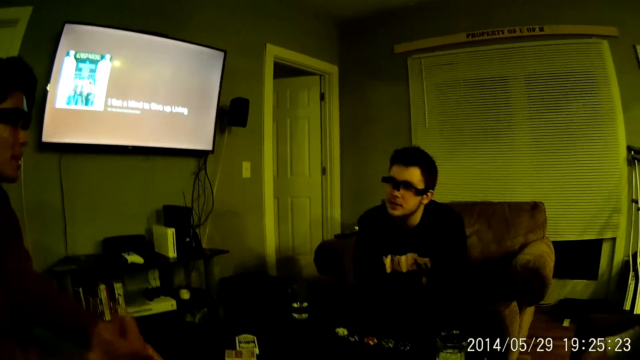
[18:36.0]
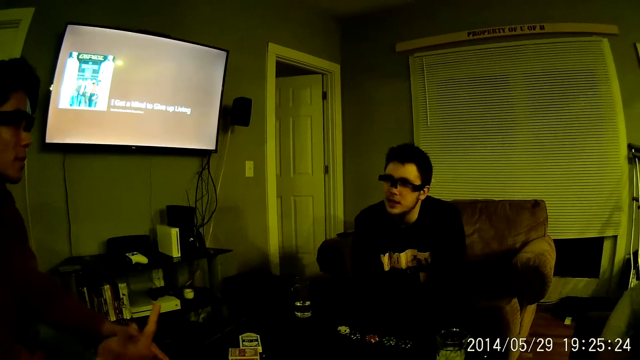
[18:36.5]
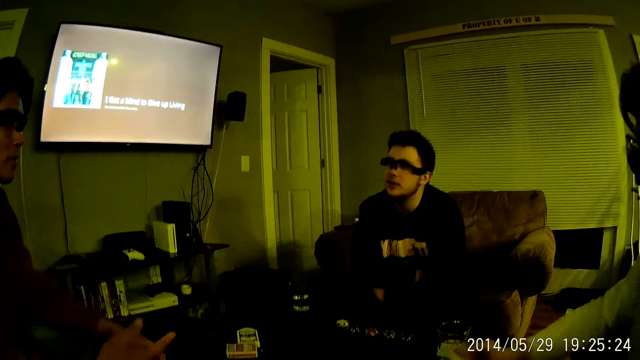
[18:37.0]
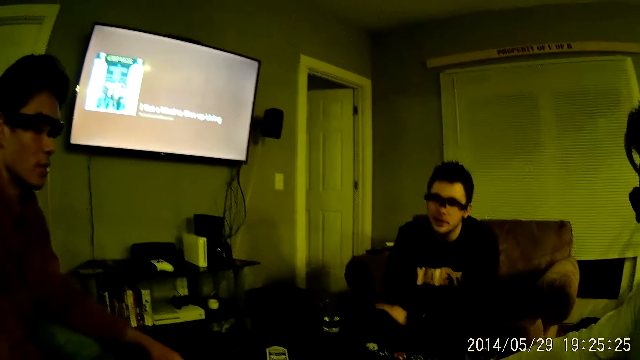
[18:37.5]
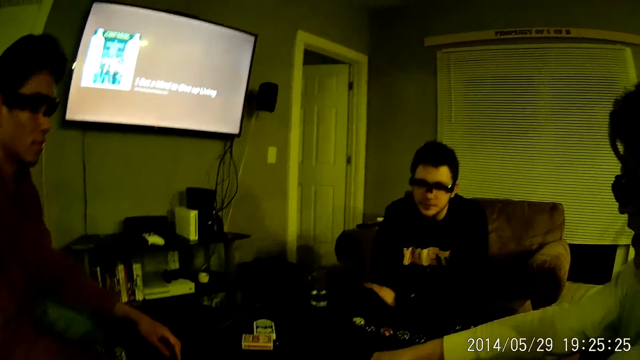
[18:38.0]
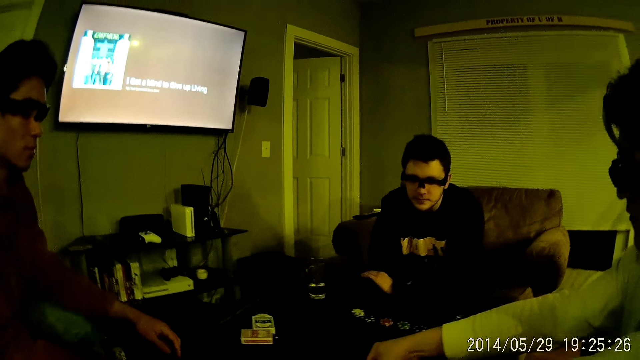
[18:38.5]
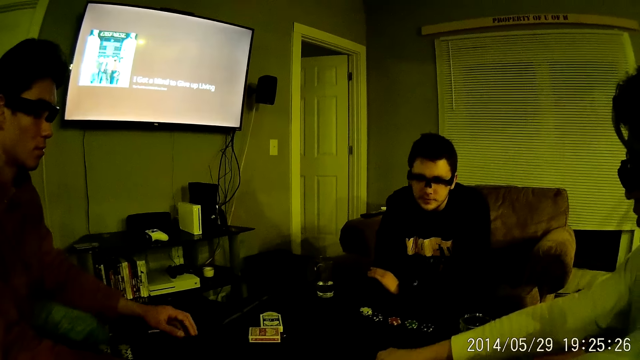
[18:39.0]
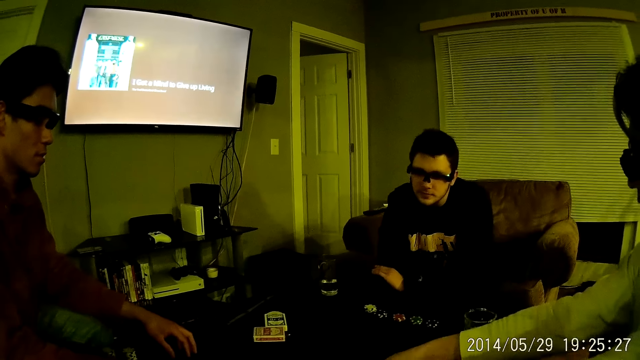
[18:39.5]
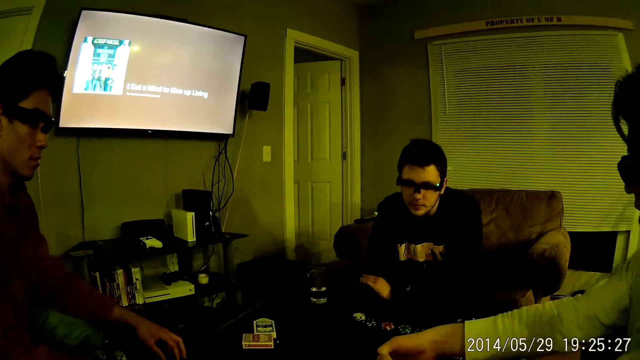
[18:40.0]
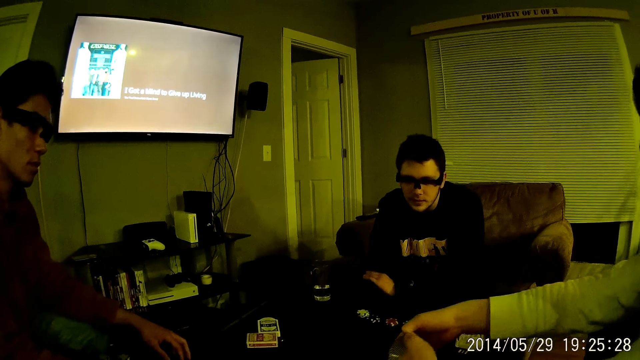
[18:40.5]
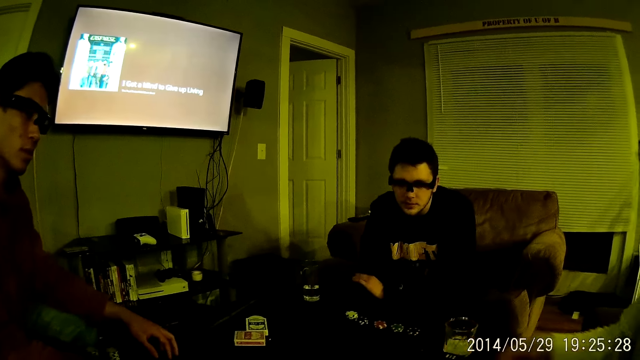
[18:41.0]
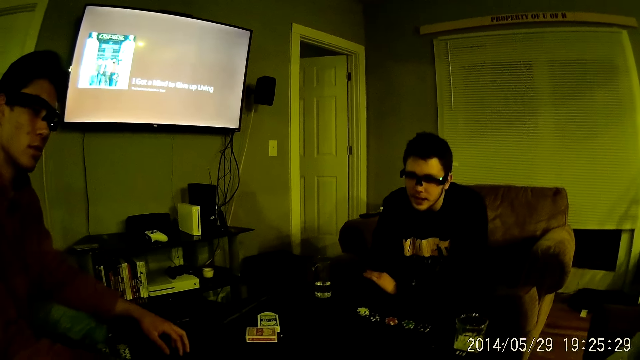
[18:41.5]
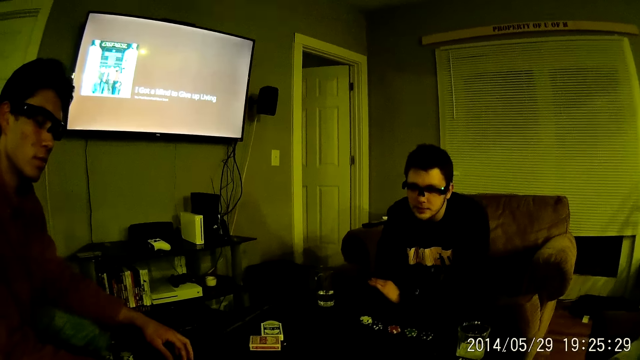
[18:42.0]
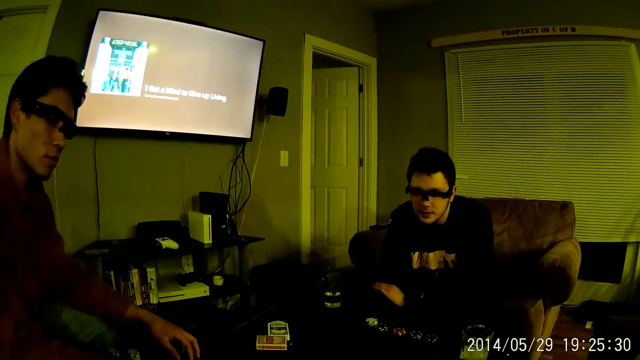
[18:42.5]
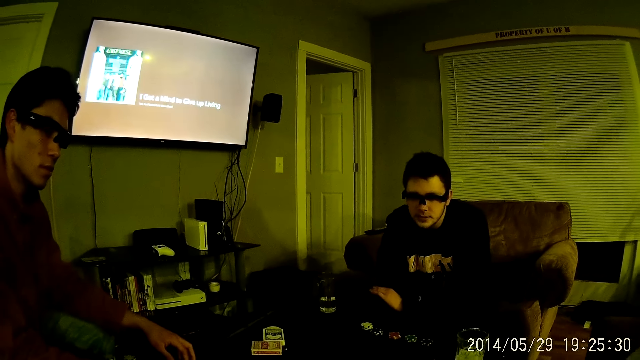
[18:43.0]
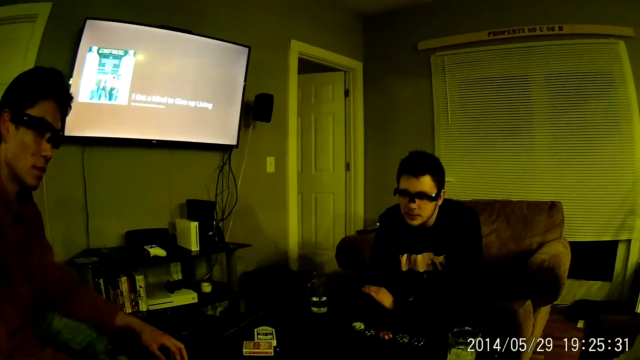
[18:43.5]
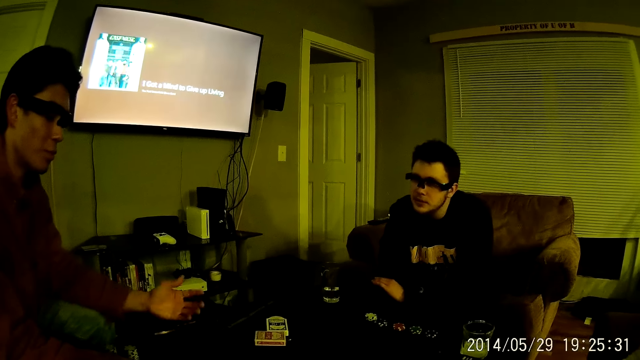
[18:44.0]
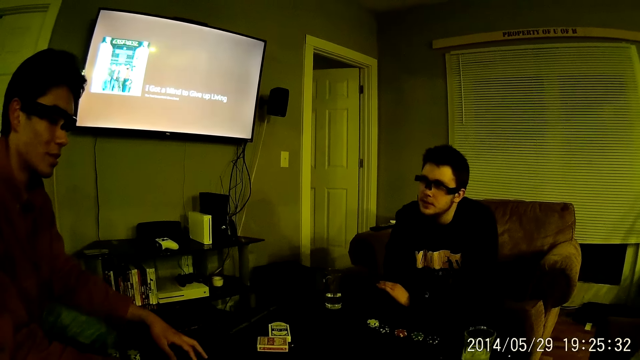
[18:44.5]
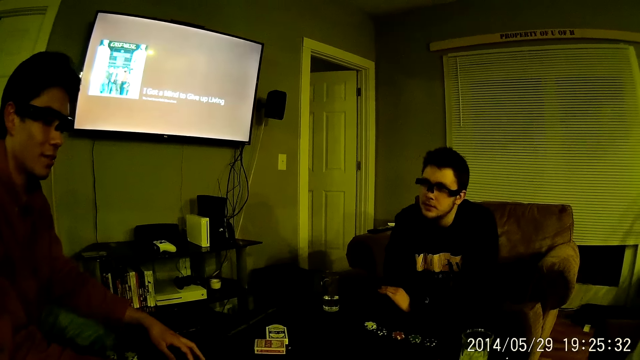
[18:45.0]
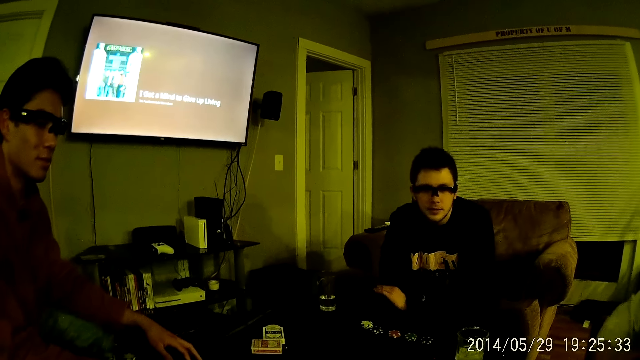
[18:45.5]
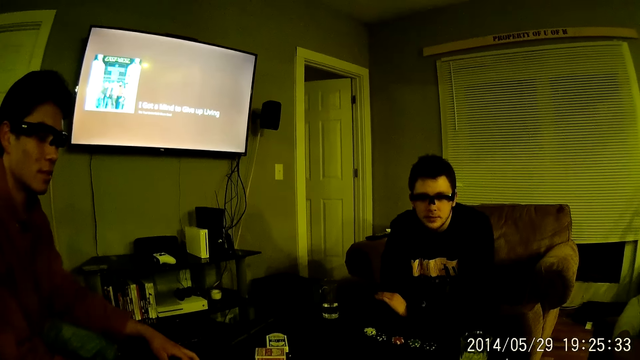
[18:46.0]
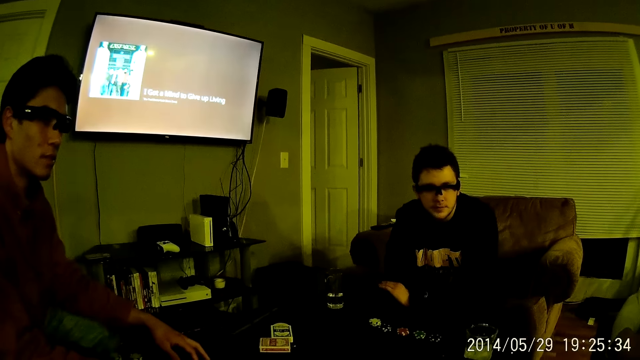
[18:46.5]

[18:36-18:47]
The camera wearer talks. A man looks around. Another man points a finger. The camera wearer looks around. The second man converses with a third man and rolls the dice on the table with his right hand. The second man points a finger.

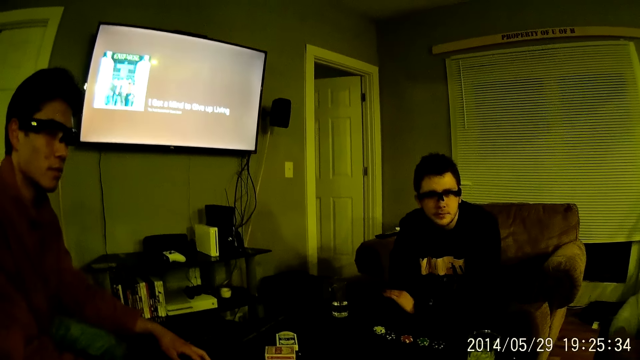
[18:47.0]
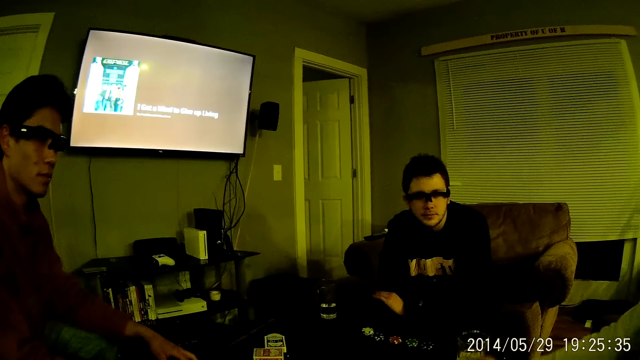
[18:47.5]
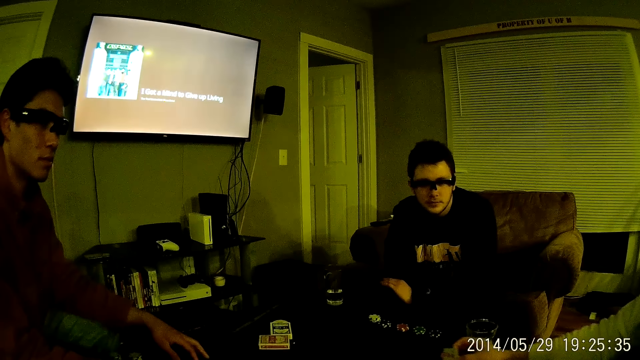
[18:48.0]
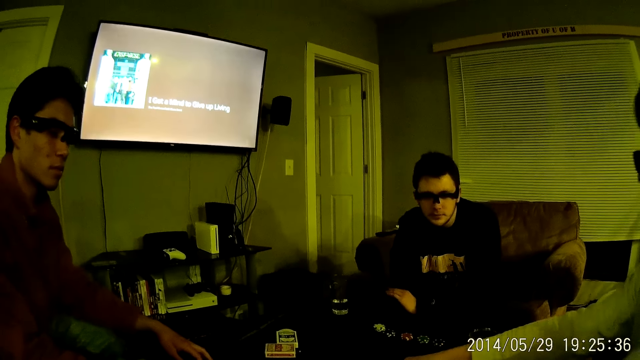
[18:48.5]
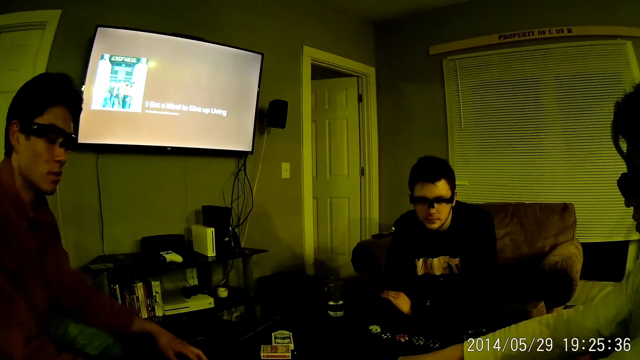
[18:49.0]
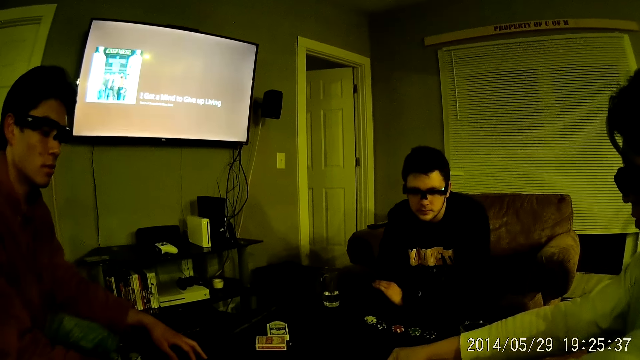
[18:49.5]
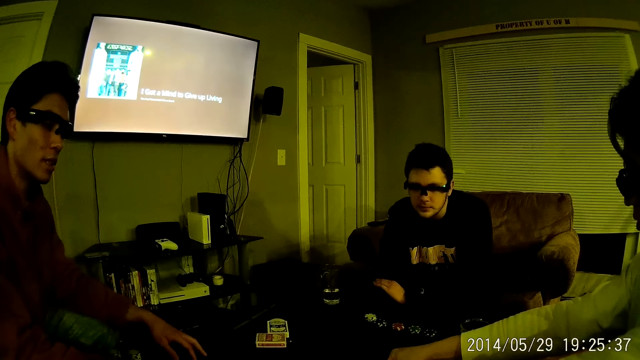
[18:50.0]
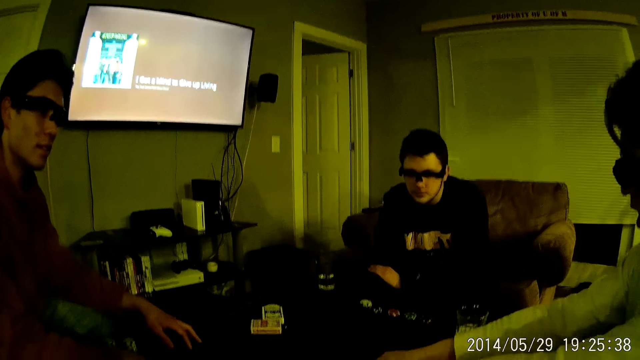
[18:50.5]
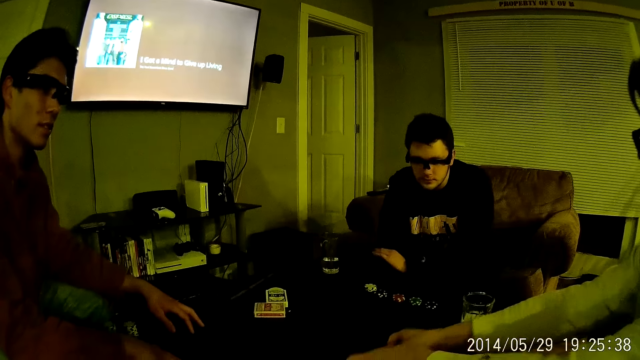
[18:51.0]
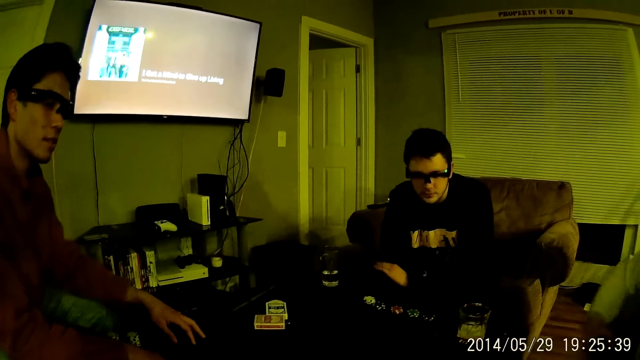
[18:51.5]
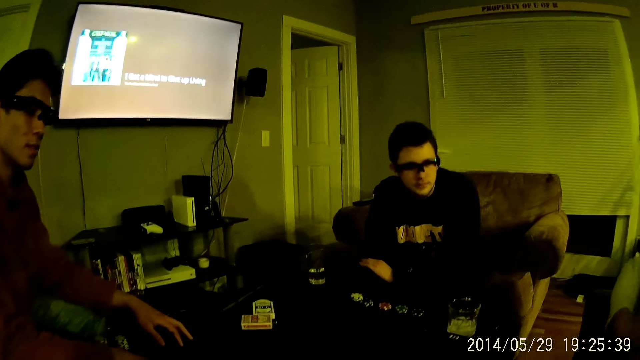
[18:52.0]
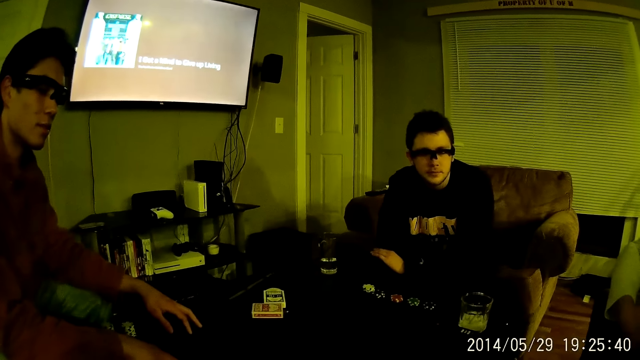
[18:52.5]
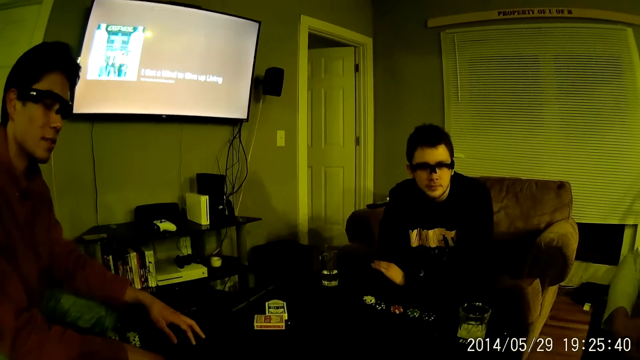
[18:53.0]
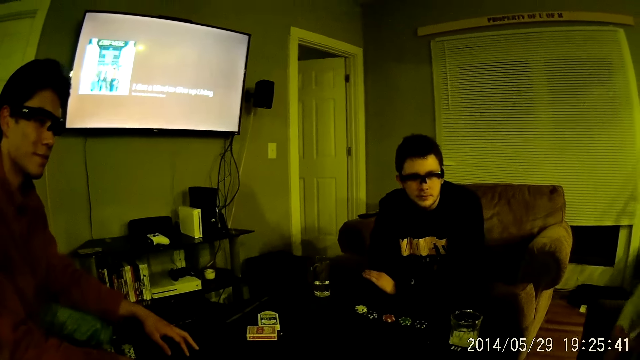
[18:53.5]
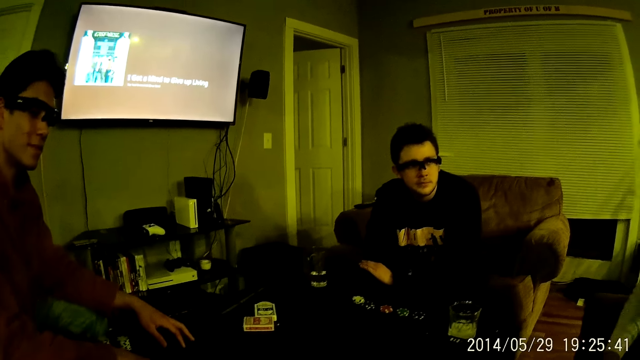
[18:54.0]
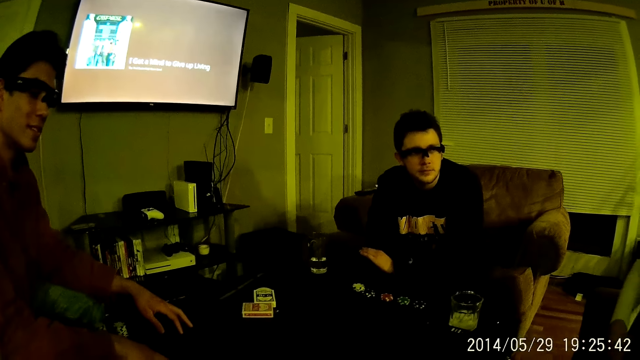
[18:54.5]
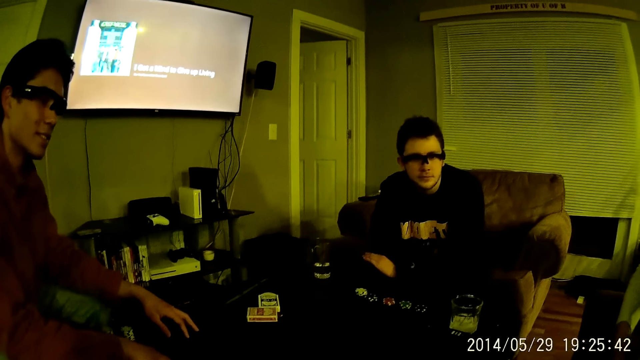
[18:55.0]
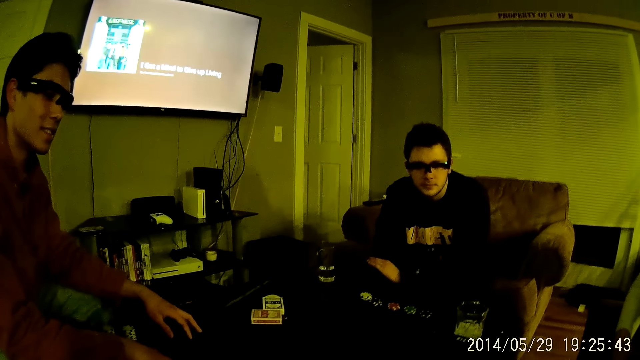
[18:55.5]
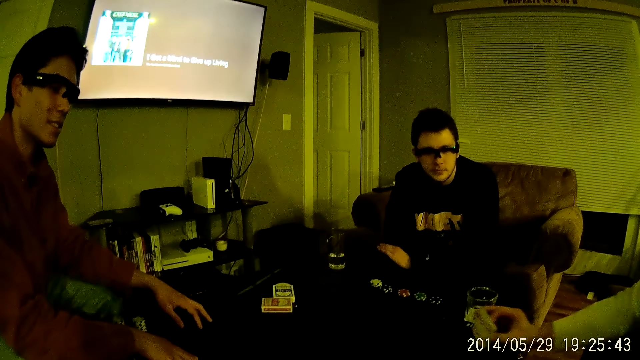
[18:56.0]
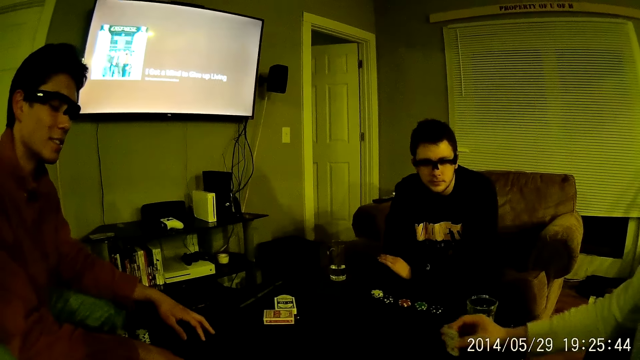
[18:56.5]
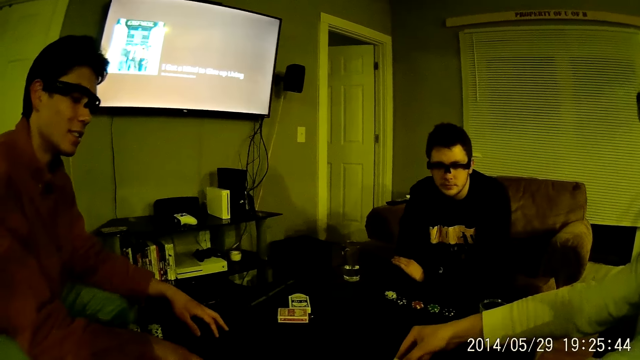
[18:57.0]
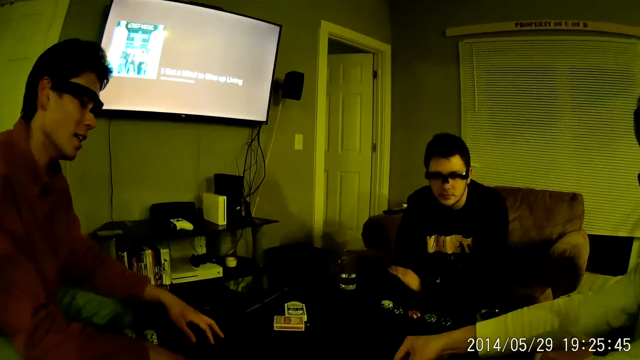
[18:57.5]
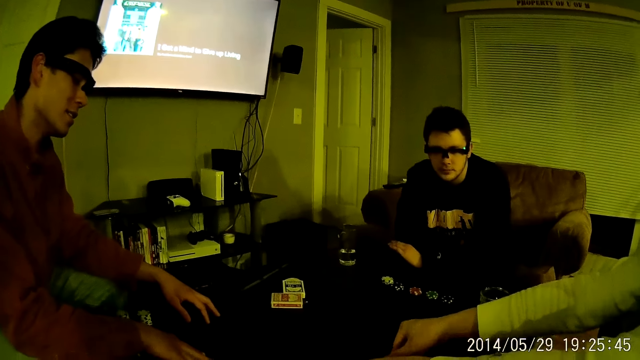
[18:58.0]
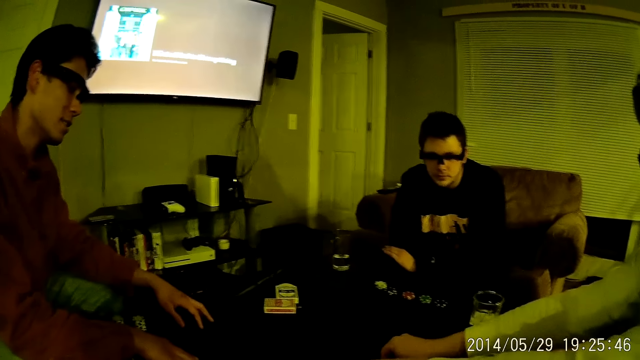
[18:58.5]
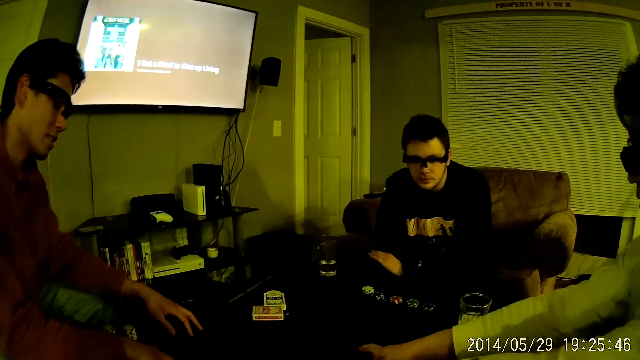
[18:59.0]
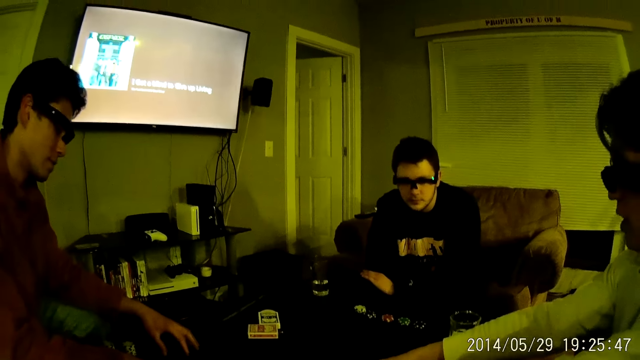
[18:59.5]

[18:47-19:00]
A man shuffles the cards on the table with his right hand. He shuffles the cards on the table with his right hand again. He carries the cards from the table with his right hand. He hits the table.
